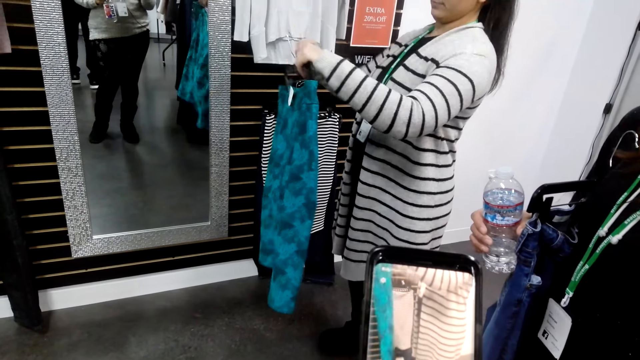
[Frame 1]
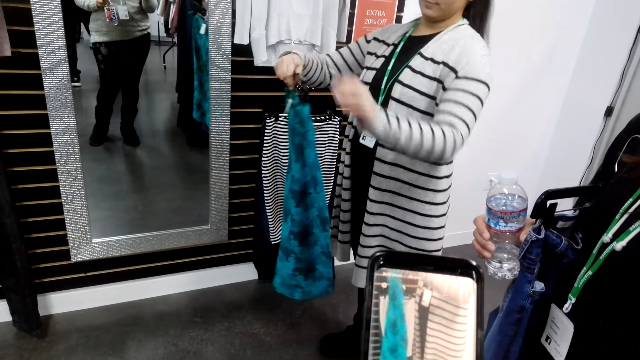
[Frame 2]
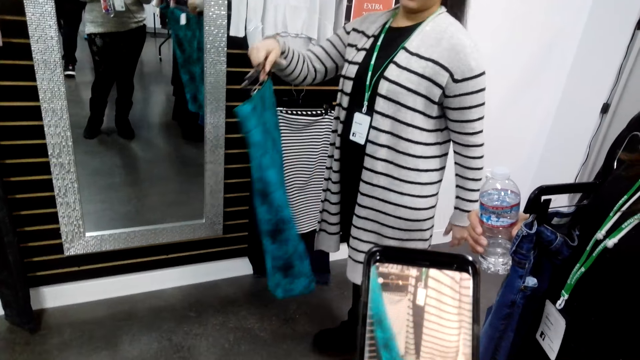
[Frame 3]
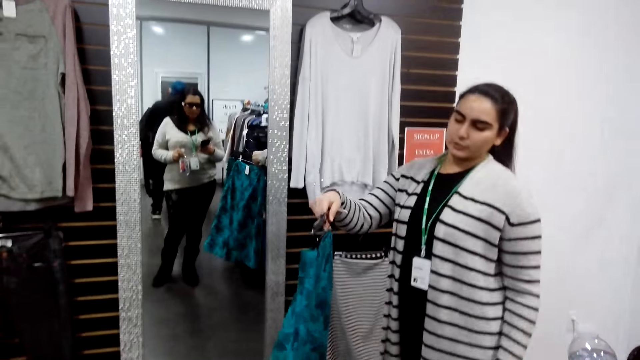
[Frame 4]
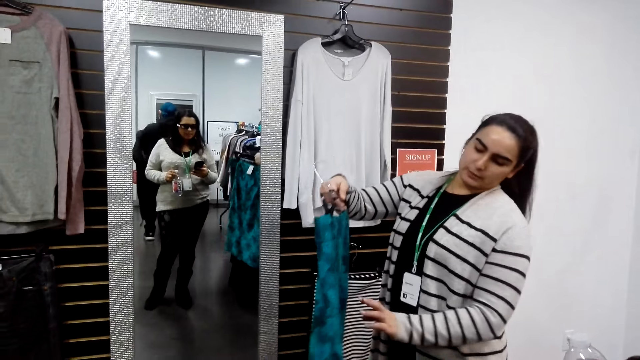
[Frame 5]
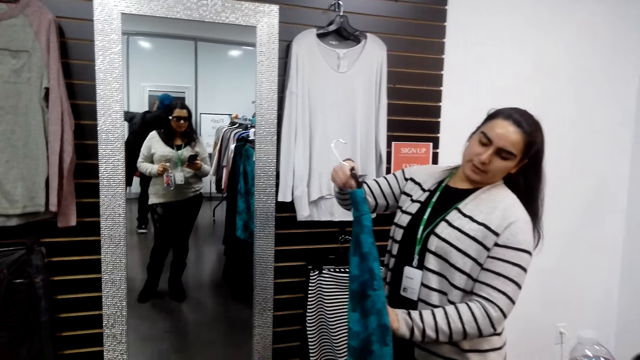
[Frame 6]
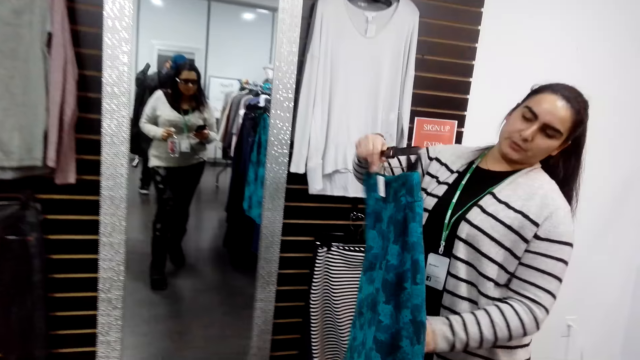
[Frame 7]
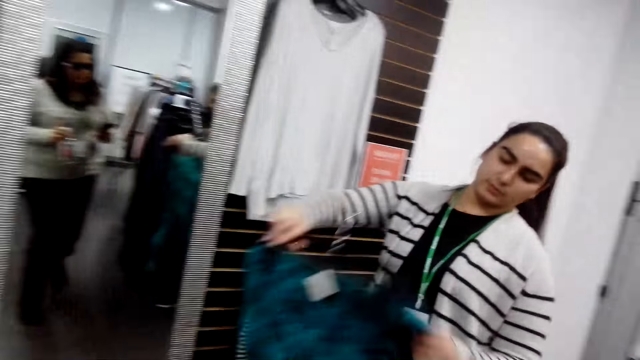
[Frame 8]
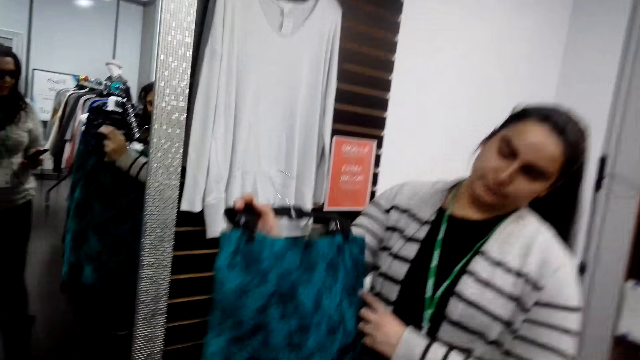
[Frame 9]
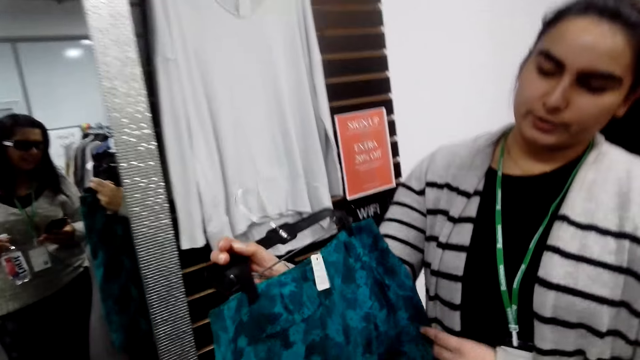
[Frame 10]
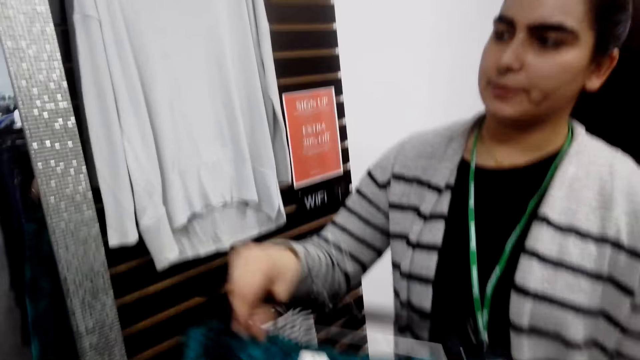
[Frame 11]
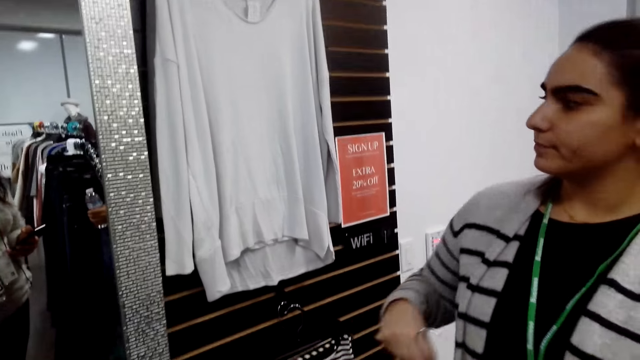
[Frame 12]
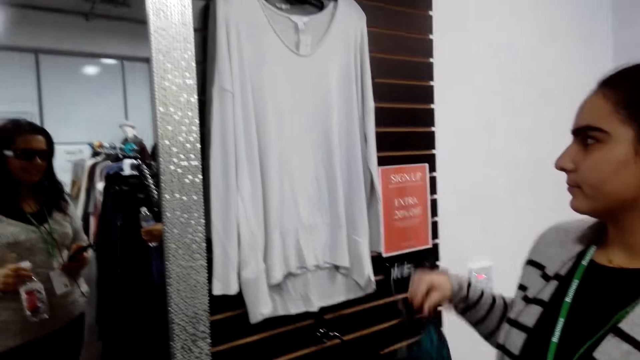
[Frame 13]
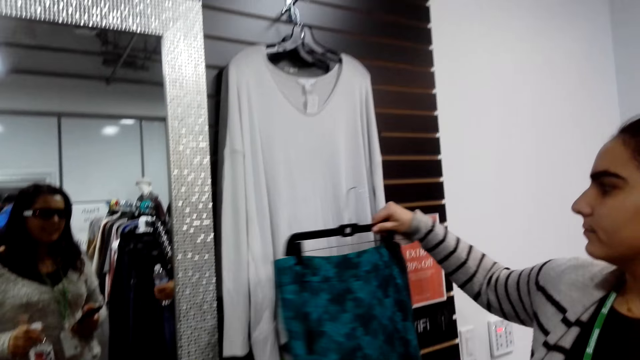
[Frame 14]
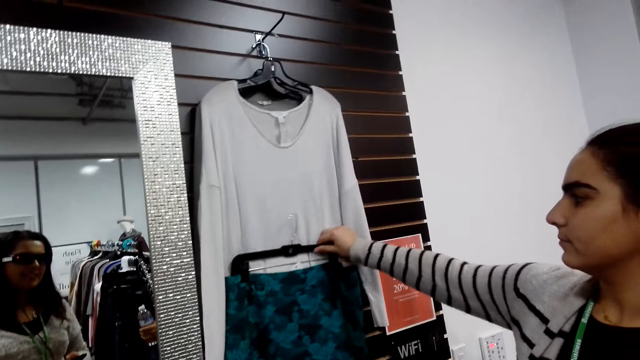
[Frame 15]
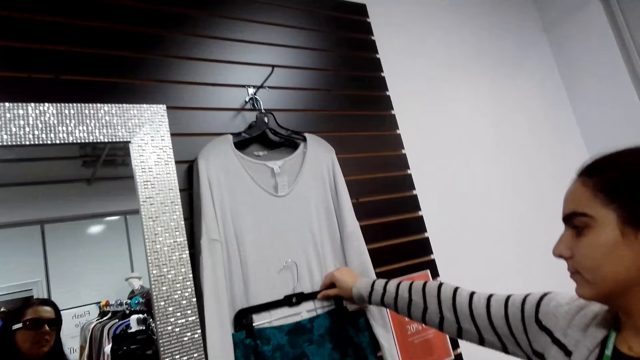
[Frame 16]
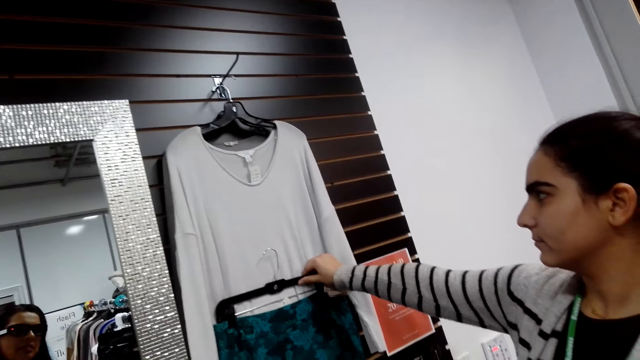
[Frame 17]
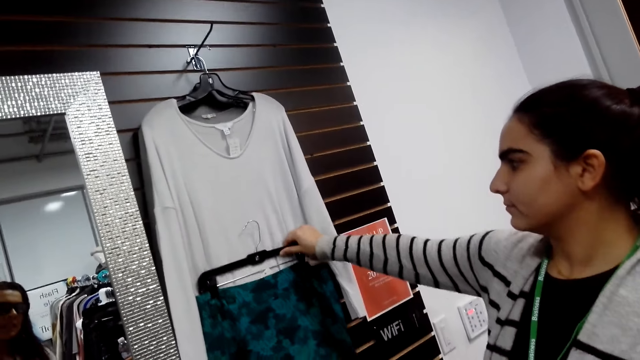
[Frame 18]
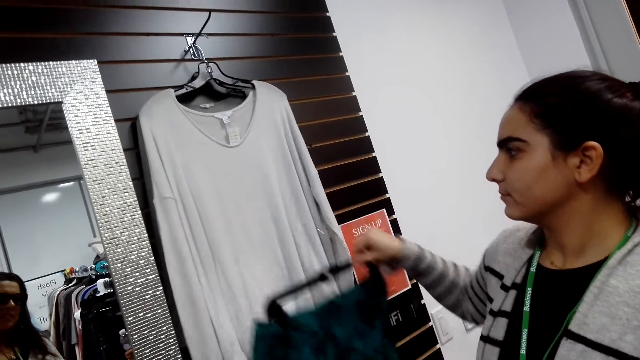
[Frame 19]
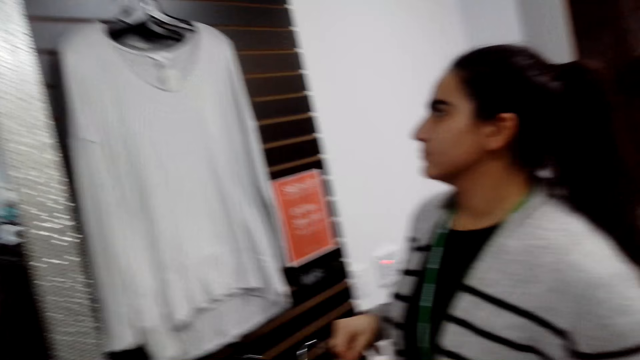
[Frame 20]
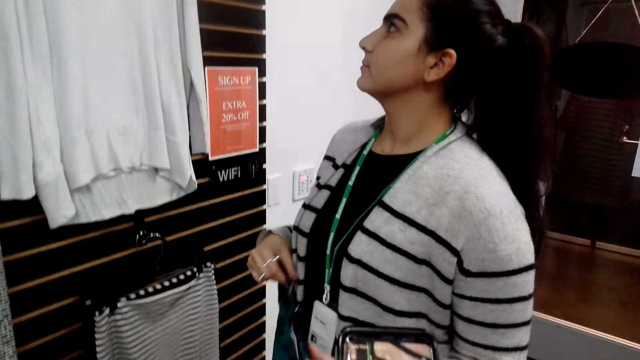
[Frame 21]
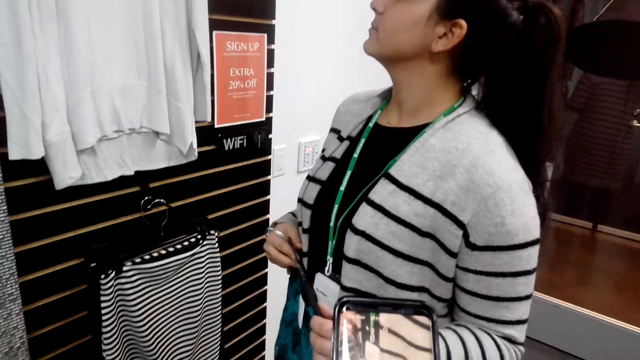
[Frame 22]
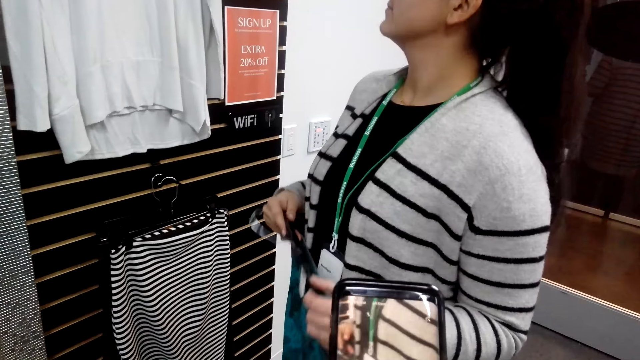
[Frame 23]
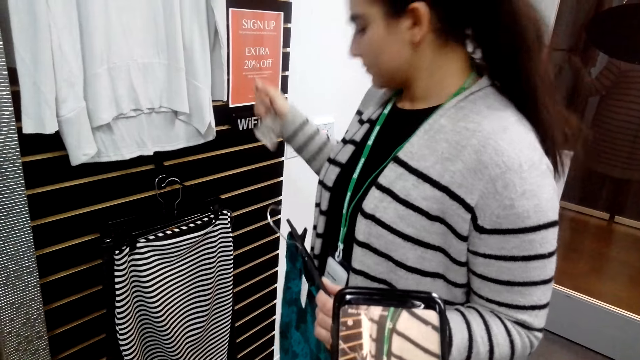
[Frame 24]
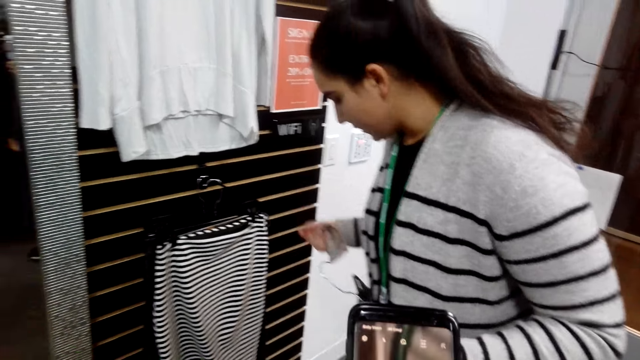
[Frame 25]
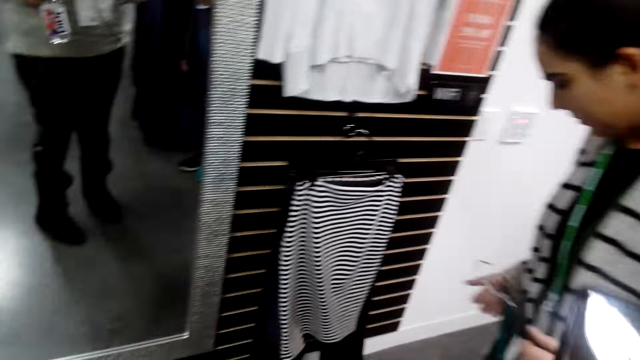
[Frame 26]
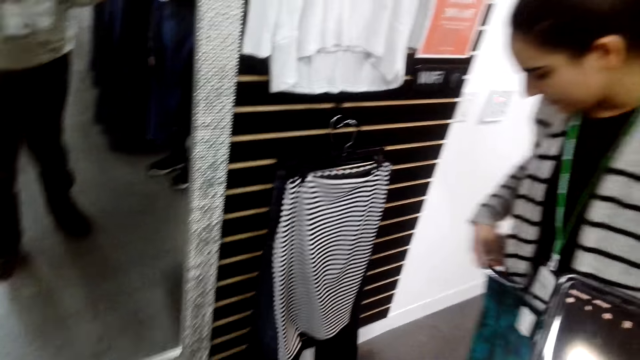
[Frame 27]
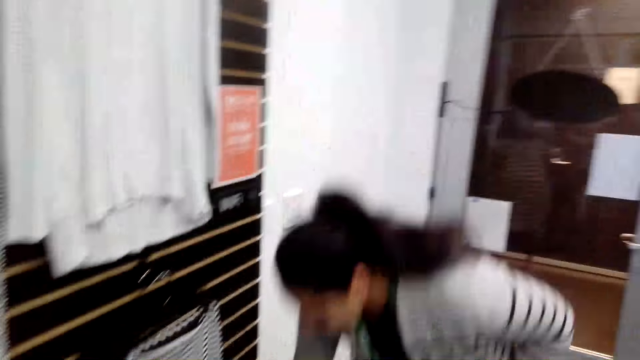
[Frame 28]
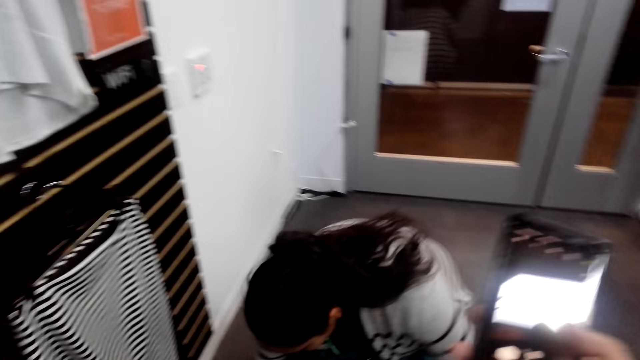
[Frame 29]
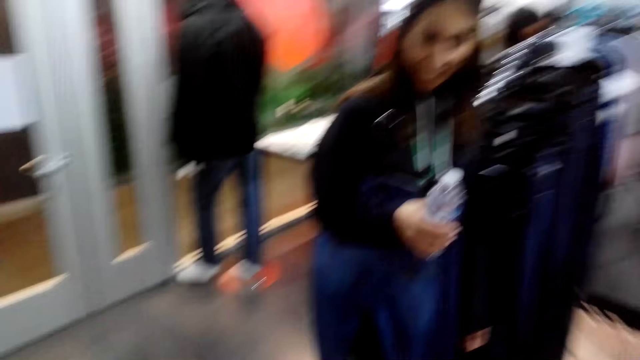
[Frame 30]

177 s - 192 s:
A woman lifts a cloth. The woman interacts with the camera wearer. The woman lifts the cloth again. The camera wearer operates the phone.

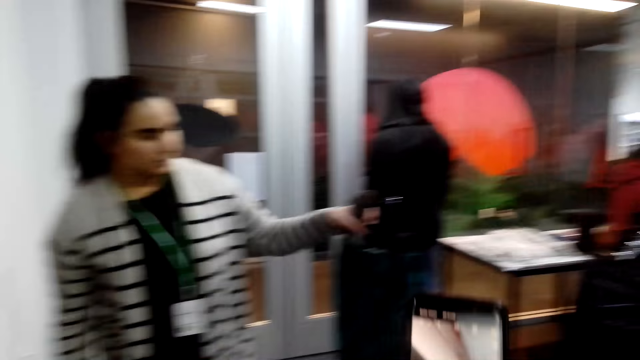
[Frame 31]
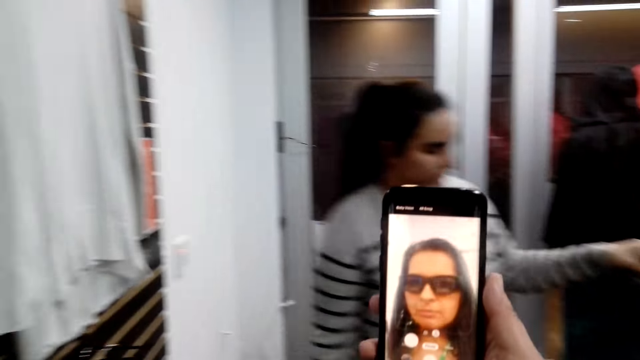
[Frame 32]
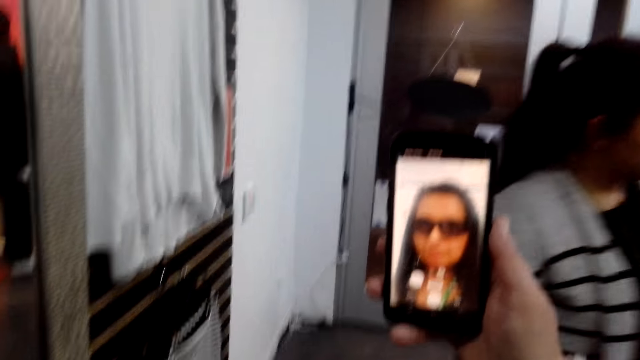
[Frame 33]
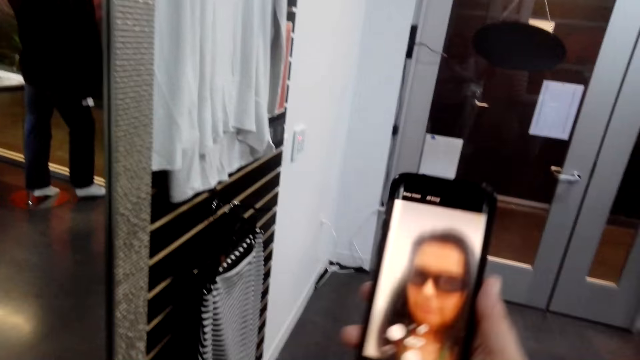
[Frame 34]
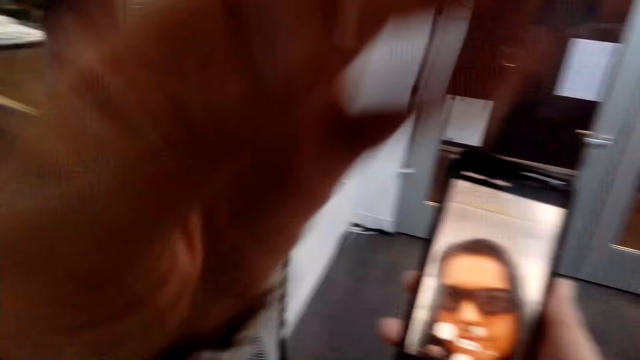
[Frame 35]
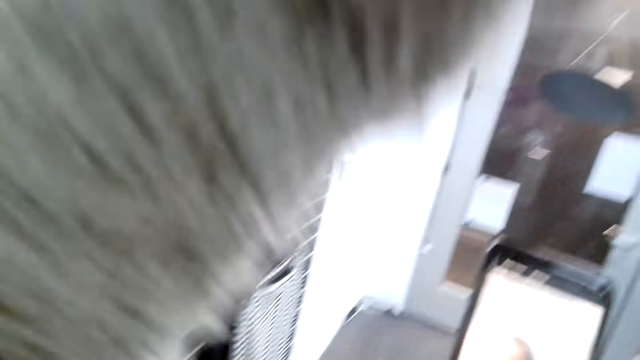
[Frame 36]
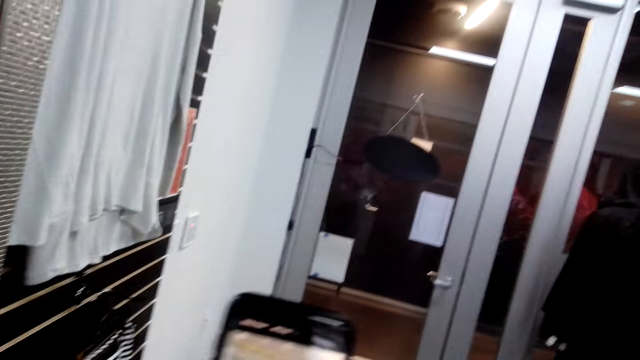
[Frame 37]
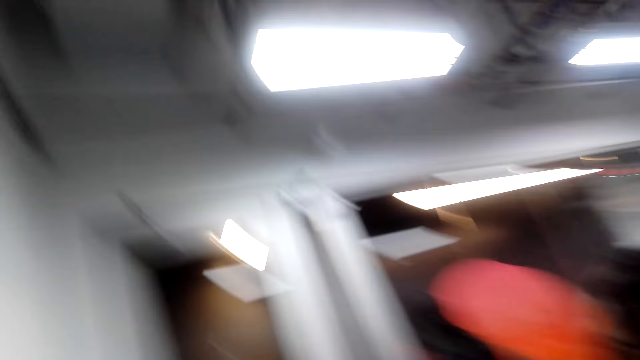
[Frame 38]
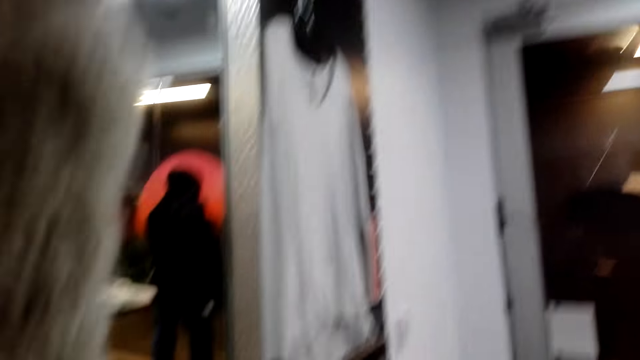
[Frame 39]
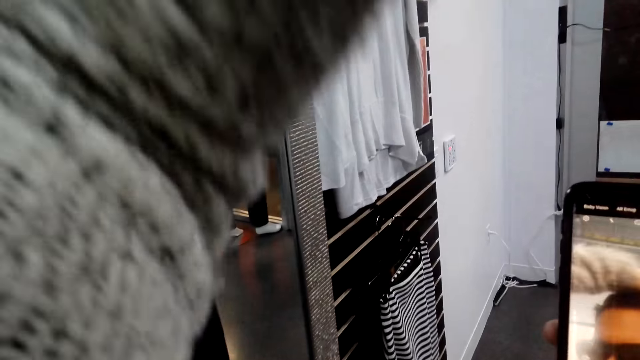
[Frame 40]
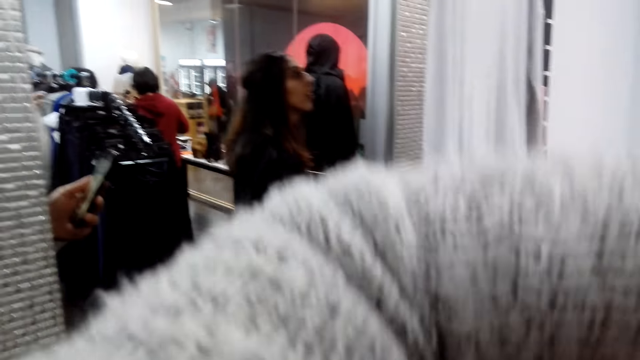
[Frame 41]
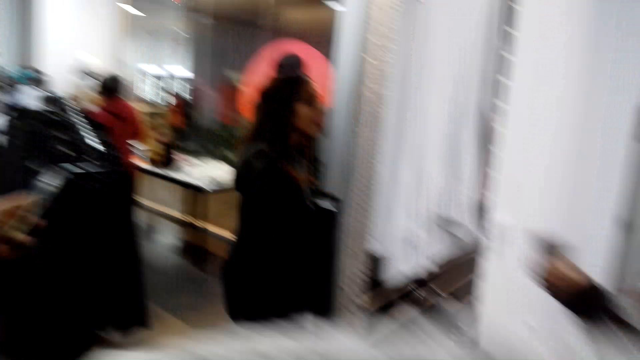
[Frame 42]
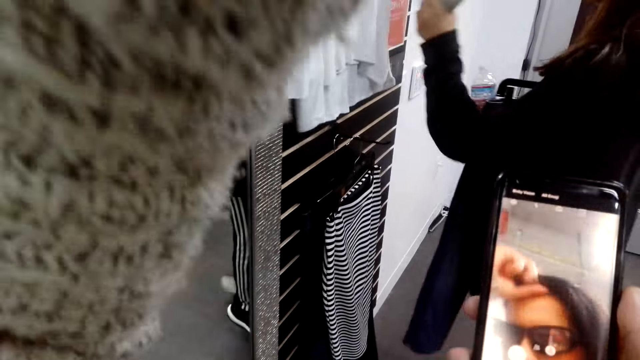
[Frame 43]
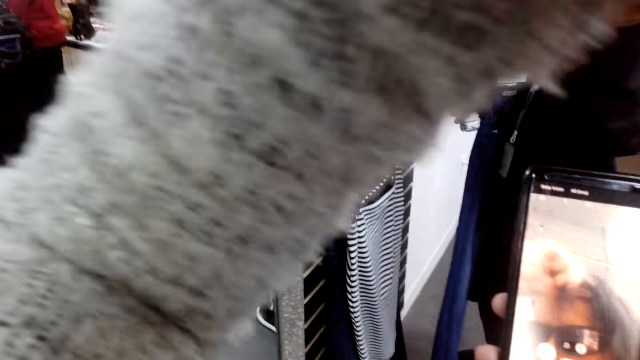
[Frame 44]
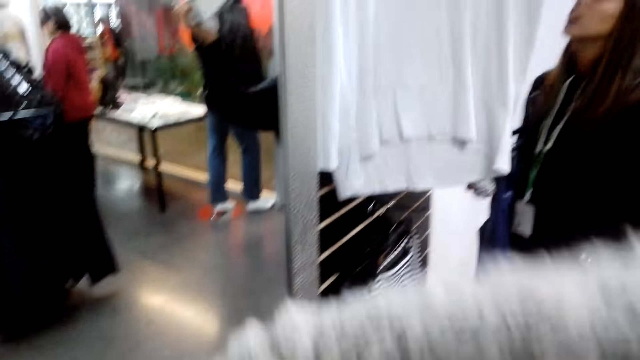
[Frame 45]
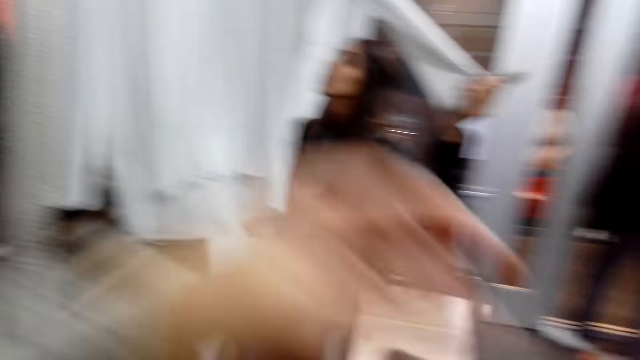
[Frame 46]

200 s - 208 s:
The camera wearer operates the phone.
